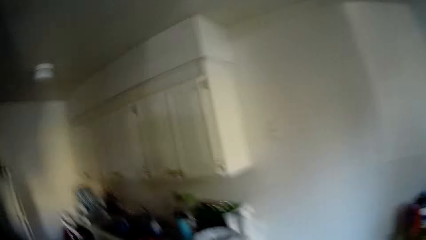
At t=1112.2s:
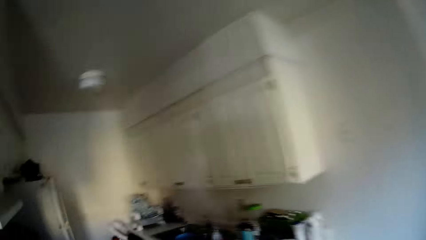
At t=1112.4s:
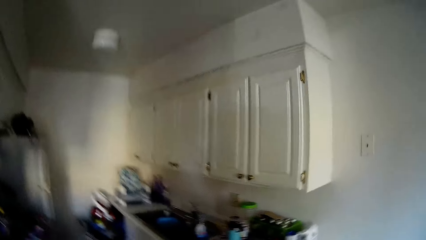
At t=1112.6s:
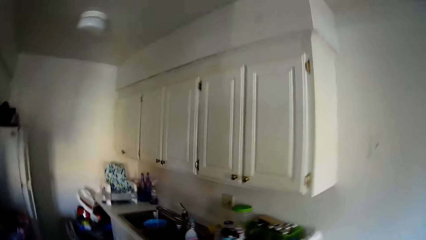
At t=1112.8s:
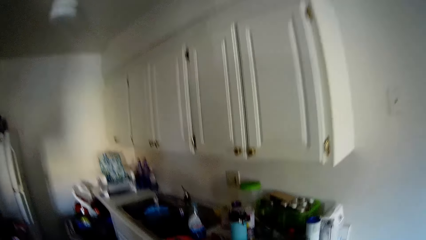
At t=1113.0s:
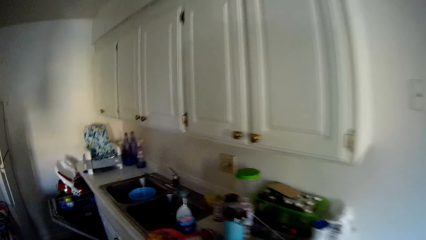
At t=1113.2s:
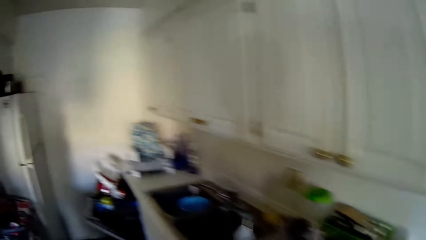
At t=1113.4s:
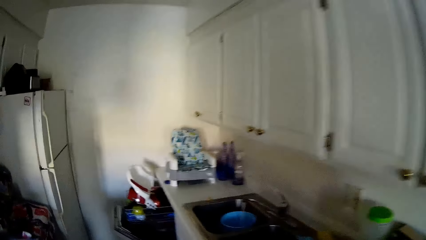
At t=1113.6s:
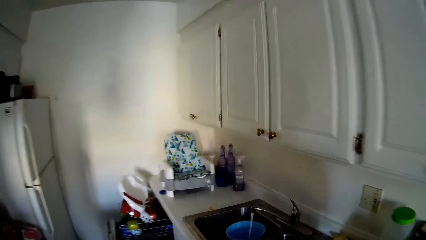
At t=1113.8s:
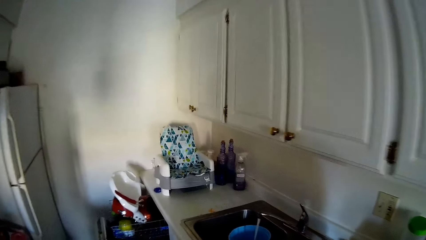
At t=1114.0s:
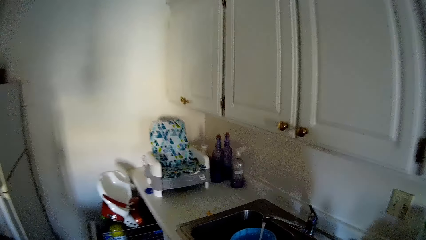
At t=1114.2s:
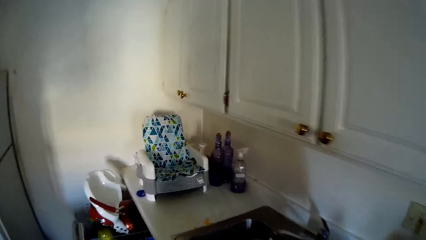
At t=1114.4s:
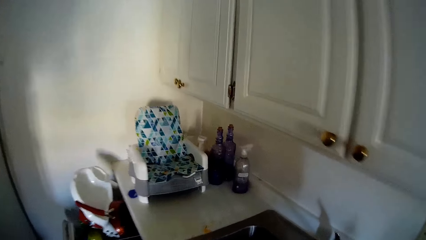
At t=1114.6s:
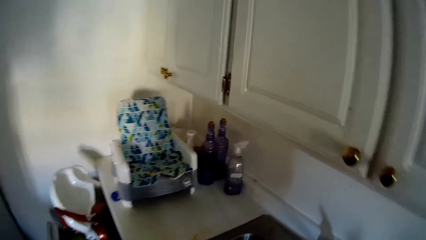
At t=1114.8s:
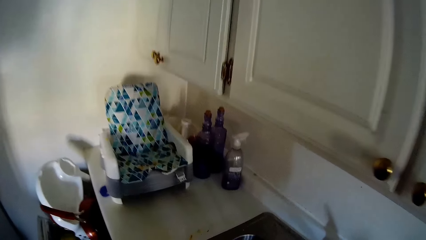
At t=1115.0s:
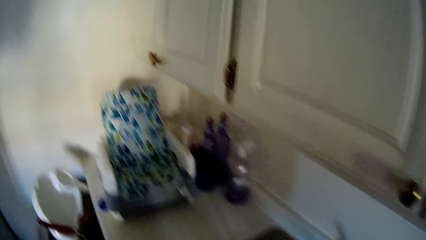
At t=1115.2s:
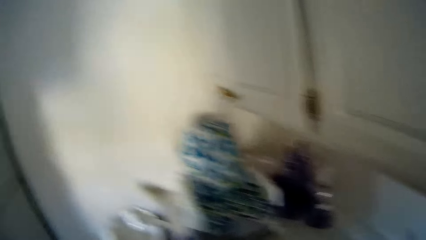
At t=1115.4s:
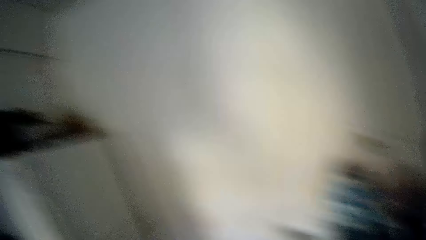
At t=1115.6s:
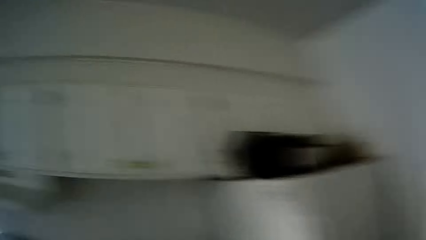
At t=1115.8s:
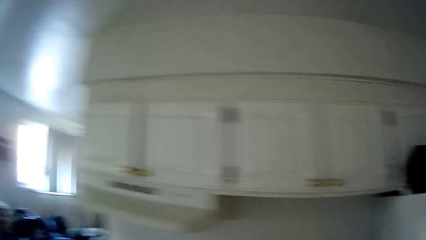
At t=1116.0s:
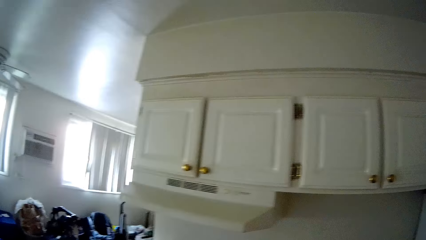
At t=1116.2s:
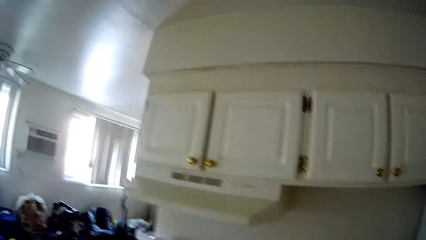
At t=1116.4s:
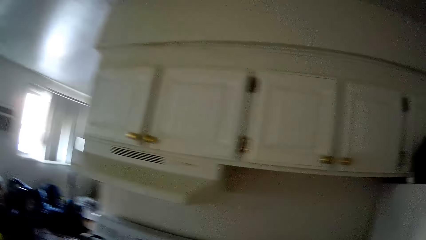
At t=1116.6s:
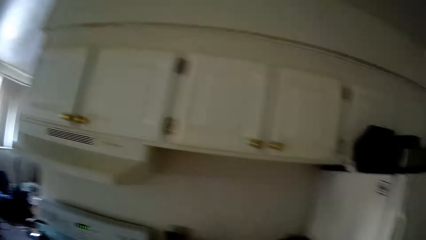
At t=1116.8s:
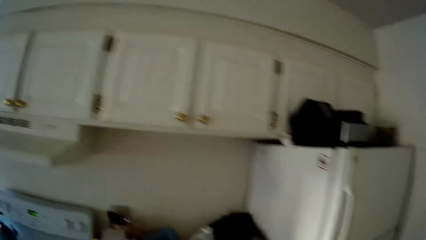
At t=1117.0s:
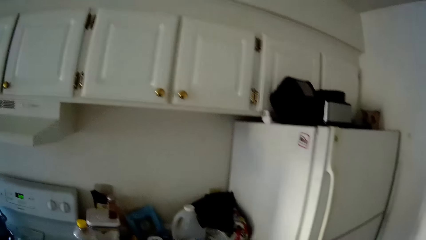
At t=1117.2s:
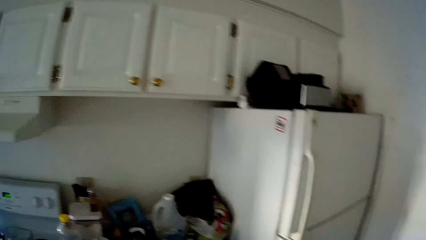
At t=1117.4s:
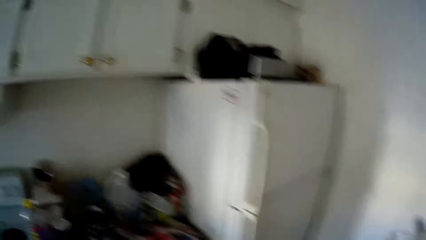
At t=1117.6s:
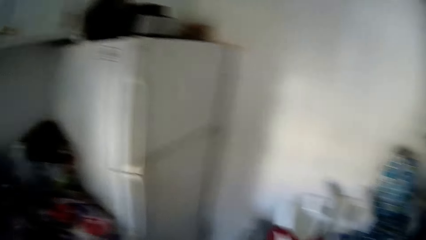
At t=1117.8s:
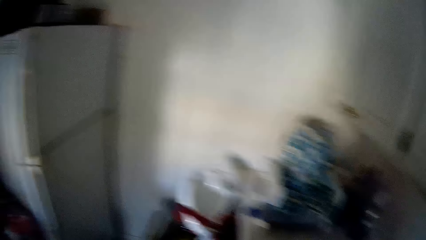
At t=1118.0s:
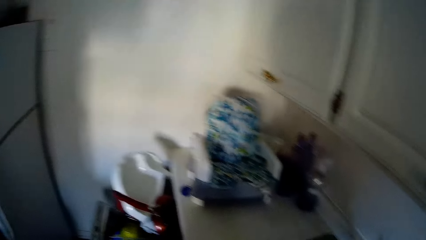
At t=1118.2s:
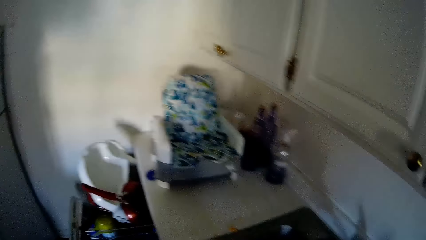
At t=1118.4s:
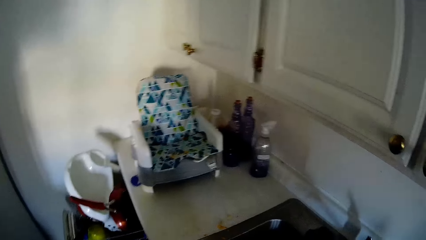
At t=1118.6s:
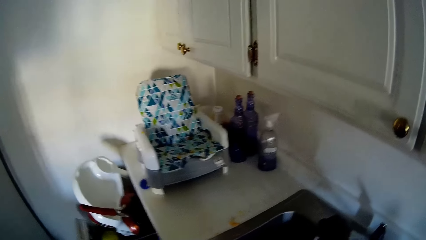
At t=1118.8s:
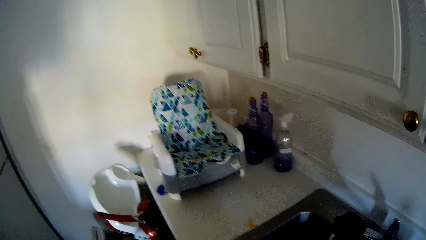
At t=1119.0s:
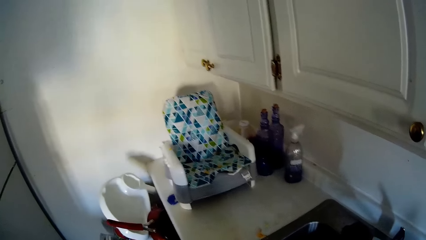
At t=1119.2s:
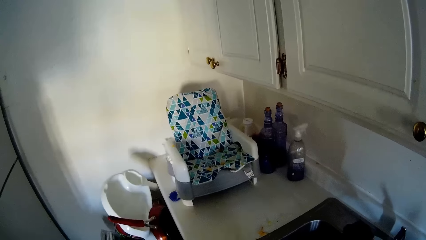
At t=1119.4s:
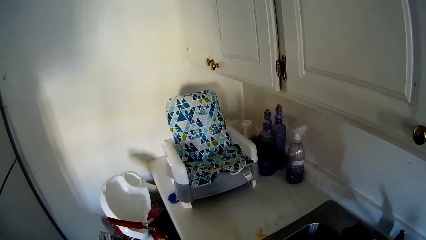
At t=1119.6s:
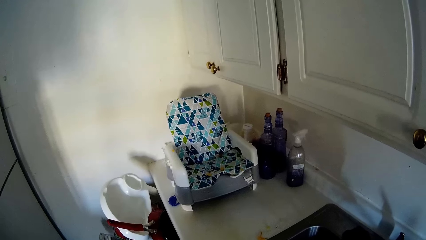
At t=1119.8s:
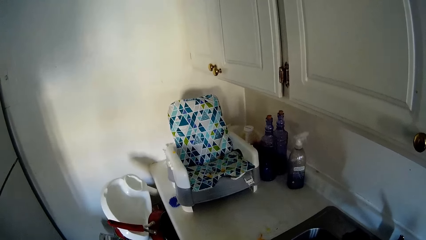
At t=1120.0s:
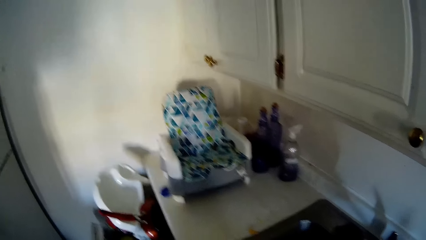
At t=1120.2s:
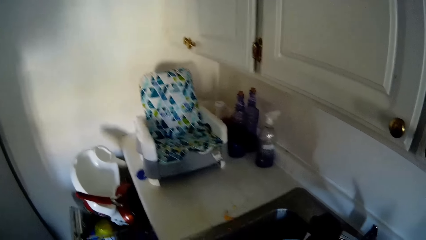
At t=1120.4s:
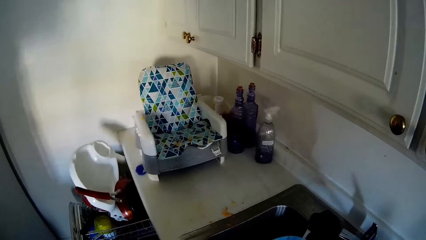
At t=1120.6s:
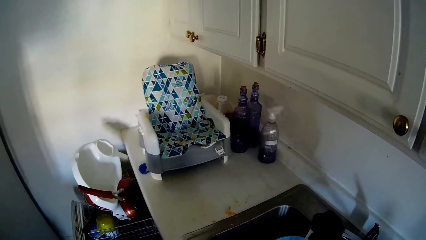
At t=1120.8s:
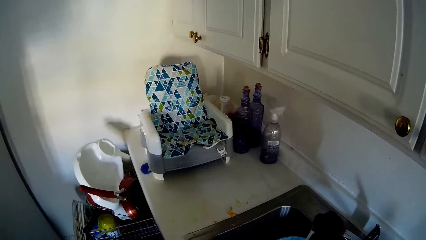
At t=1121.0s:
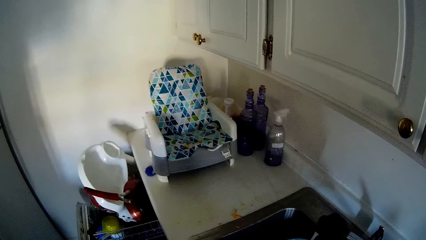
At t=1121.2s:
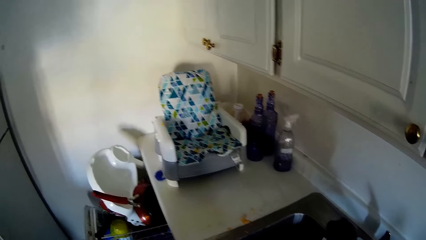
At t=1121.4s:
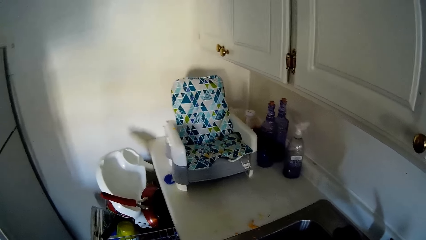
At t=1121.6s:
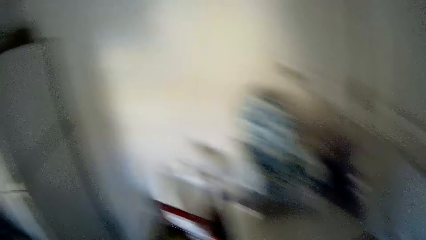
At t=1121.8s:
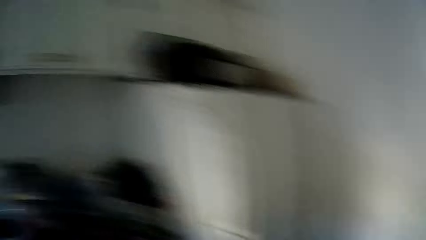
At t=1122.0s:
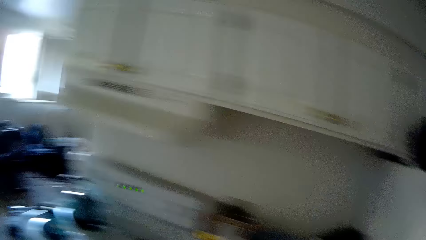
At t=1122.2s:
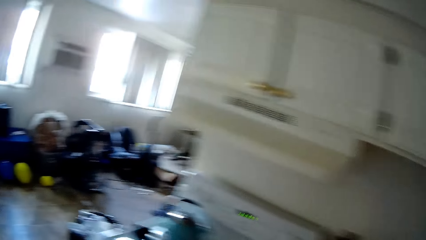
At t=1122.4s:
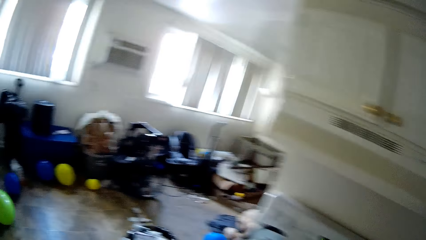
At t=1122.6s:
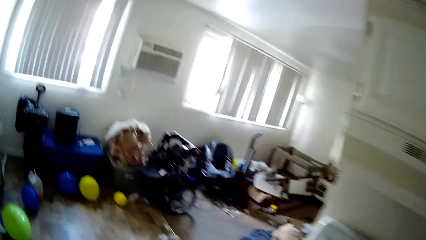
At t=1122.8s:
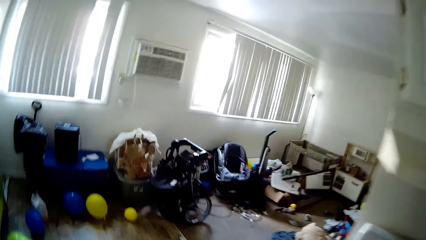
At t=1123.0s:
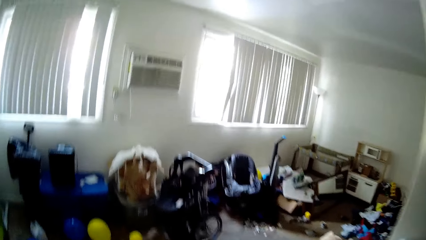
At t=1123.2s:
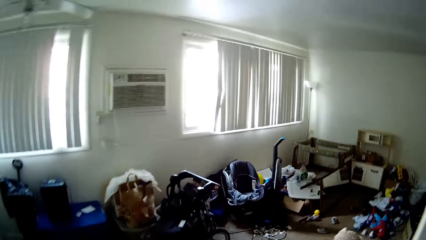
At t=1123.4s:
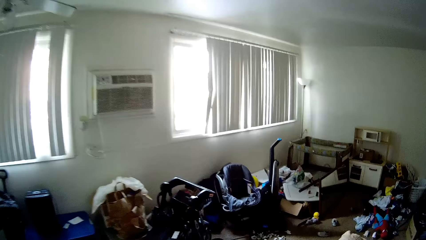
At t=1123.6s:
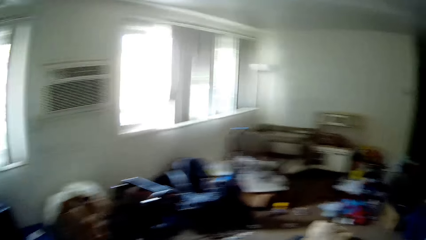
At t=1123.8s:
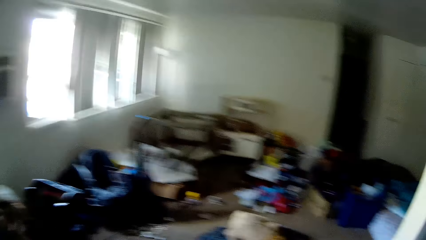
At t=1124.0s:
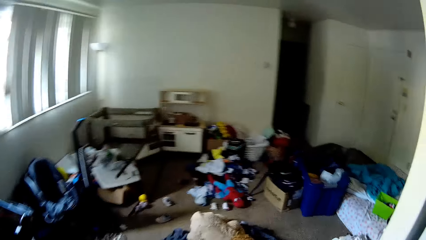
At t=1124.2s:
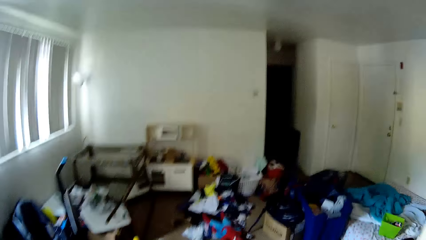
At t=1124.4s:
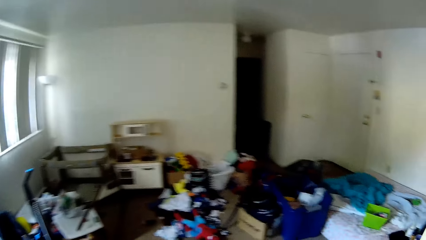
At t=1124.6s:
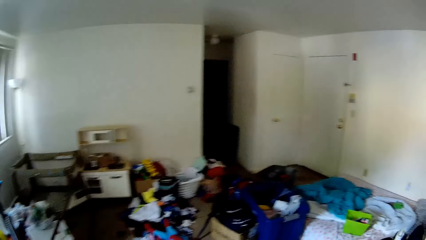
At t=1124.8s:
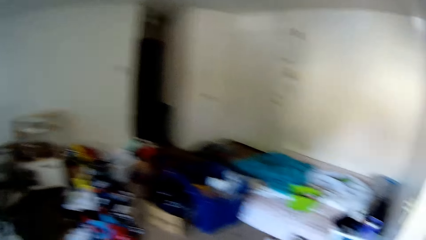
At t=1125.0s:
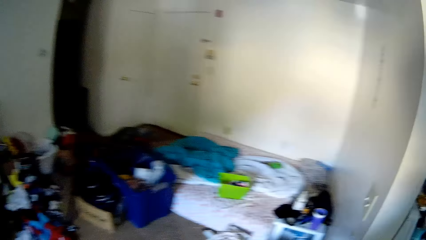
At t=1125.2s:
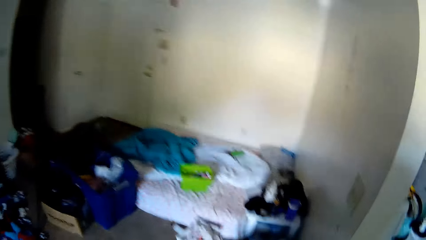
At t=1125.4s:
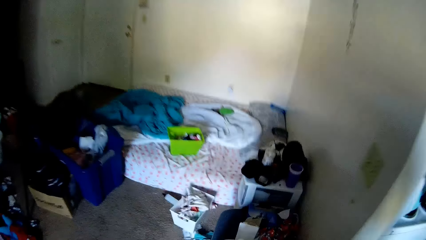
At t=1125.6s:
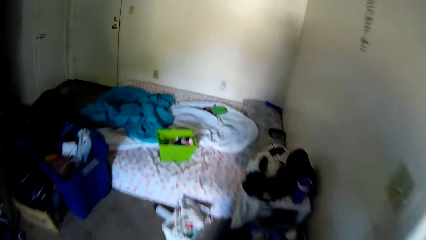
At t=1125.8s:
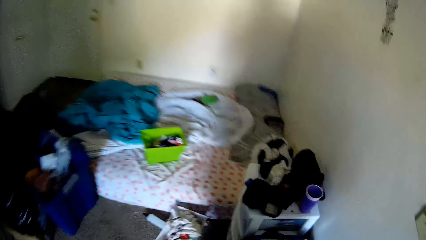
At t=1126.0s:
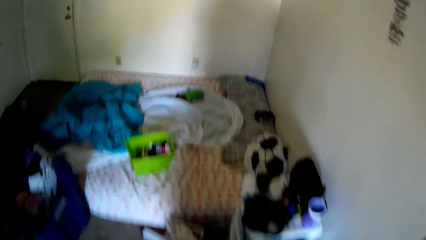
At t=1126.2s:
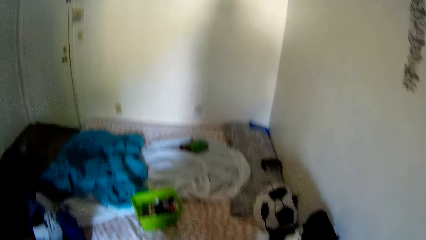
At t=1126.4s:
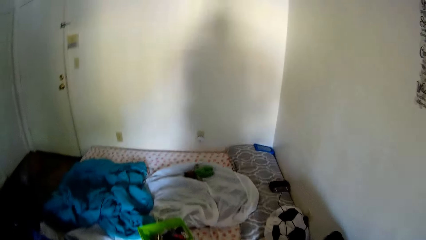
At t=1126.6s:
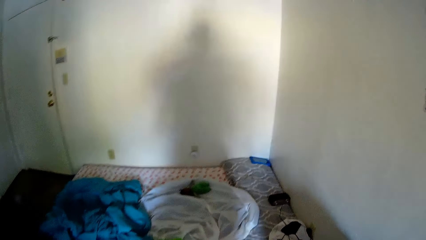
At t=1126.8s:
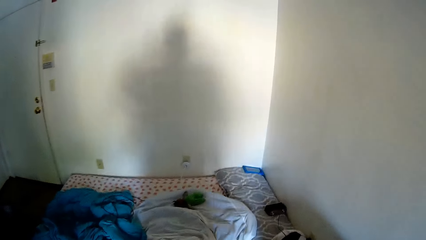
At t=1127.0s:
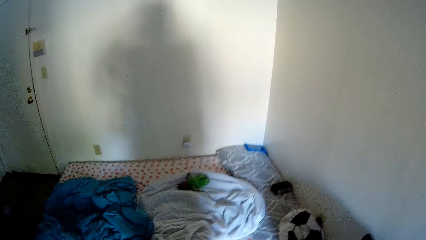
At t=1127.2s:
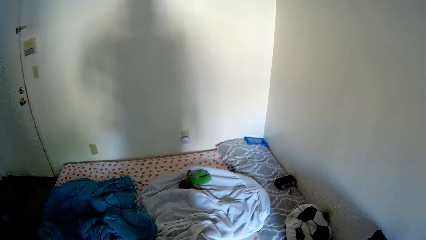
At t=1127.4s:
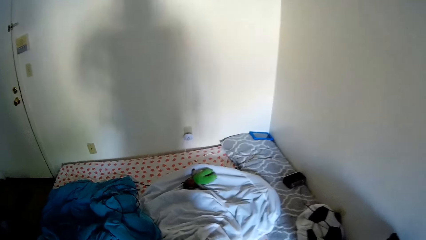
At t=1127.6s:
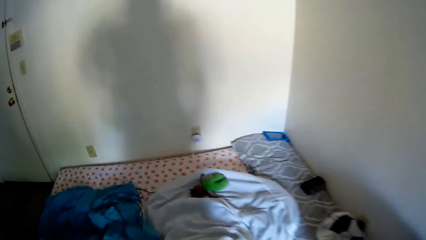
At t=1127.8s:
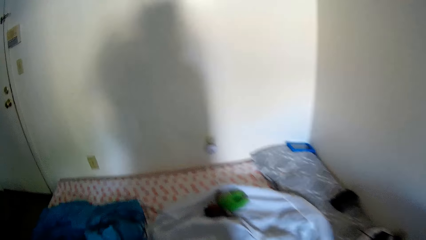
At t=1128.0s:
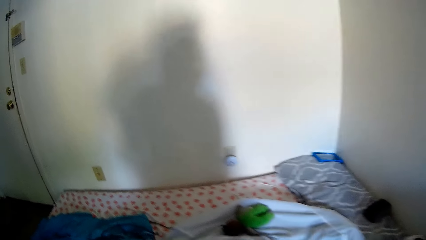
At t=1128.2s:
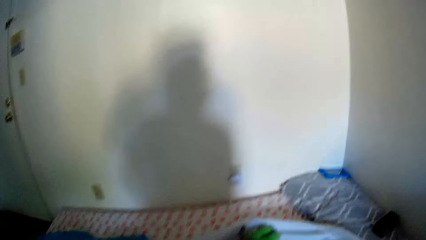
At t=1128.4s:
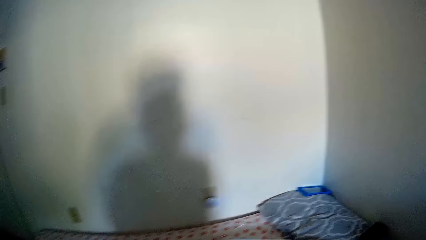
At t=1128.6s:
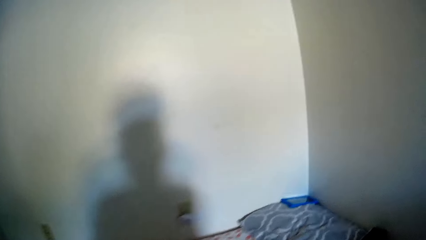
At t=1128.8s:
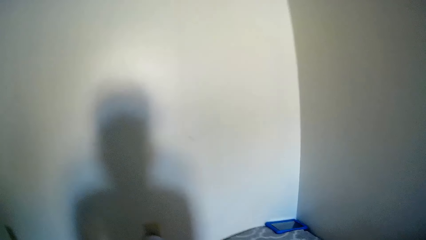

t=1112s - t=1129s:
The camera wearer talks. They look around the kitchen. They walk around the room. They talk.
